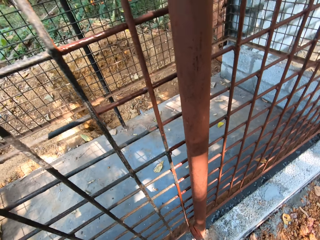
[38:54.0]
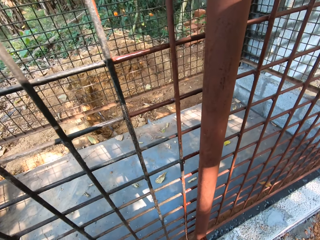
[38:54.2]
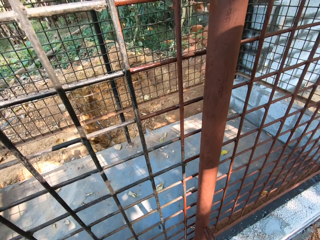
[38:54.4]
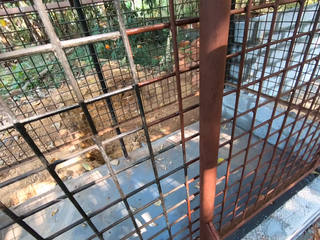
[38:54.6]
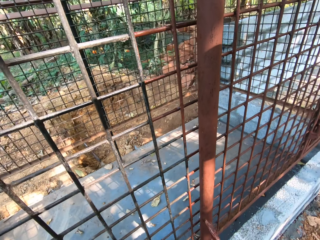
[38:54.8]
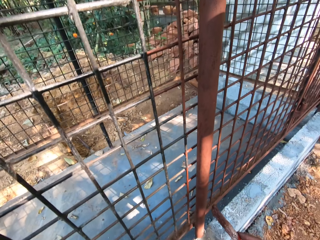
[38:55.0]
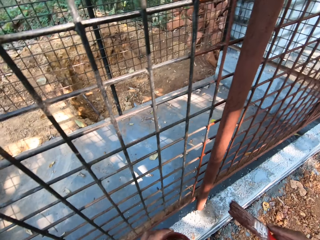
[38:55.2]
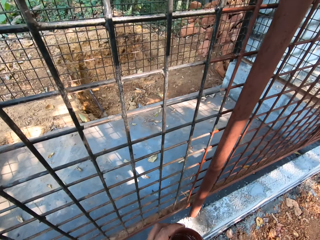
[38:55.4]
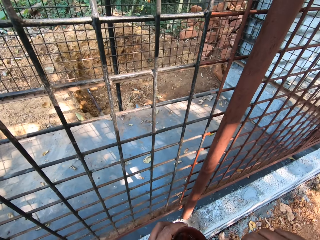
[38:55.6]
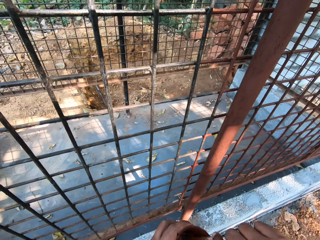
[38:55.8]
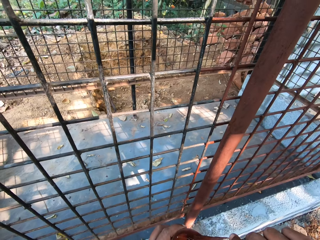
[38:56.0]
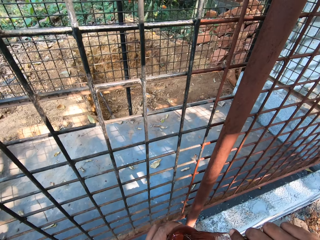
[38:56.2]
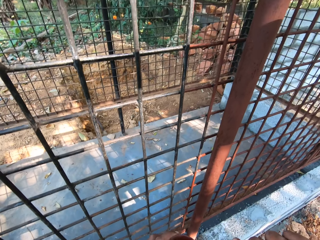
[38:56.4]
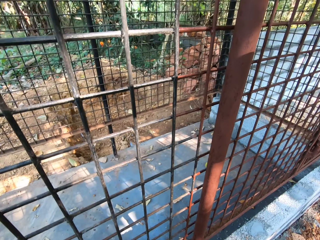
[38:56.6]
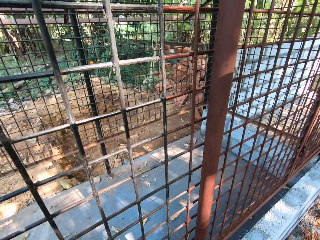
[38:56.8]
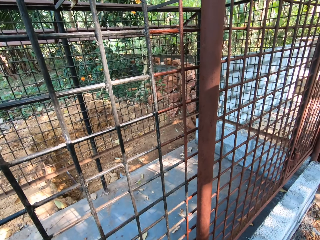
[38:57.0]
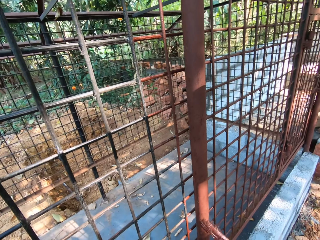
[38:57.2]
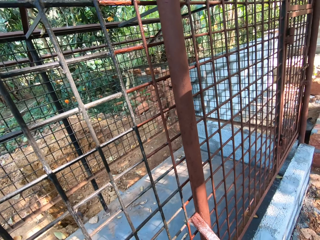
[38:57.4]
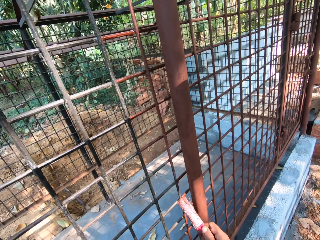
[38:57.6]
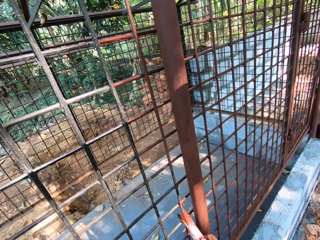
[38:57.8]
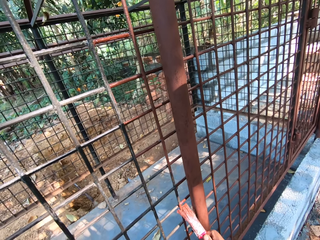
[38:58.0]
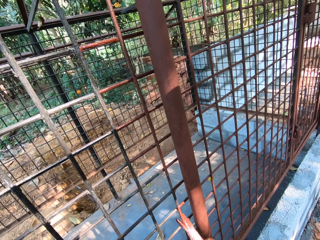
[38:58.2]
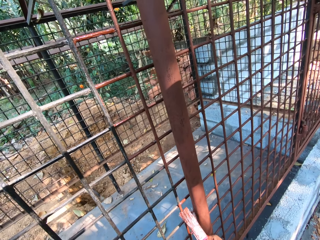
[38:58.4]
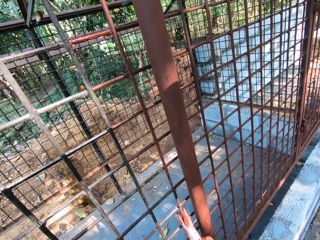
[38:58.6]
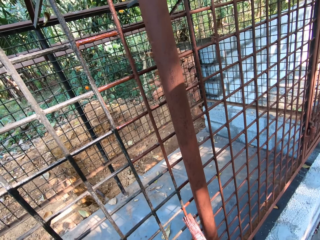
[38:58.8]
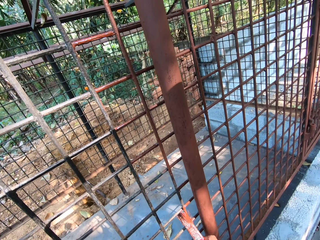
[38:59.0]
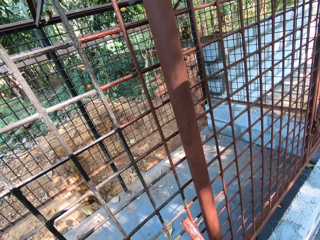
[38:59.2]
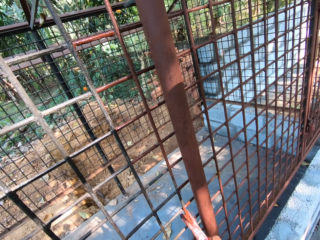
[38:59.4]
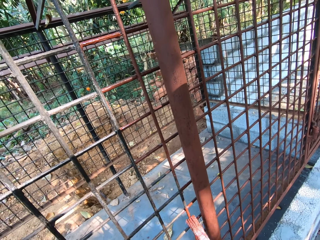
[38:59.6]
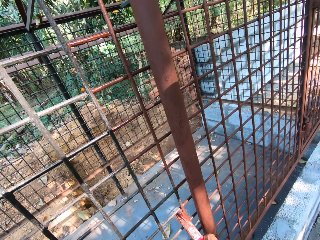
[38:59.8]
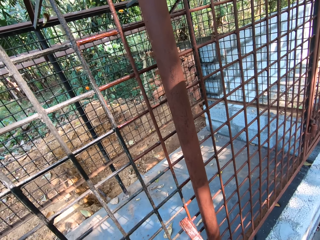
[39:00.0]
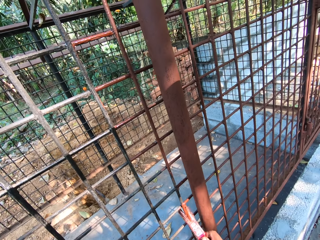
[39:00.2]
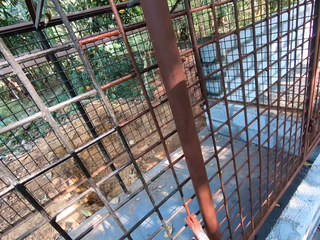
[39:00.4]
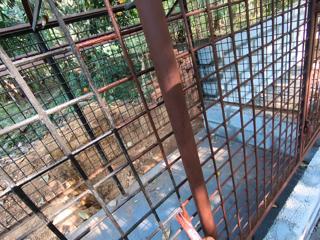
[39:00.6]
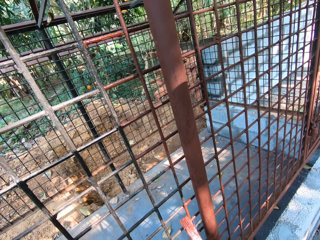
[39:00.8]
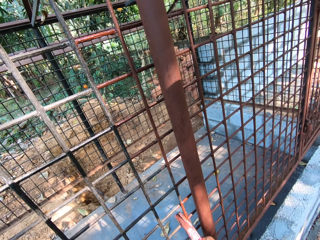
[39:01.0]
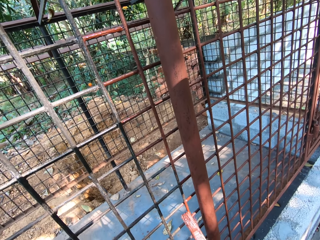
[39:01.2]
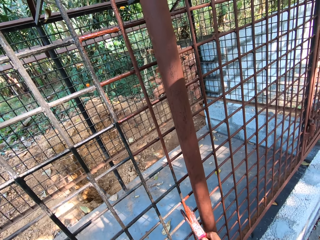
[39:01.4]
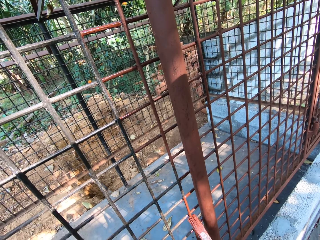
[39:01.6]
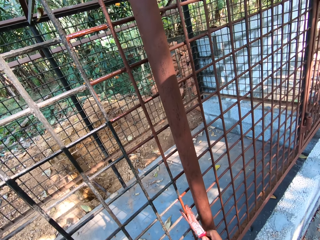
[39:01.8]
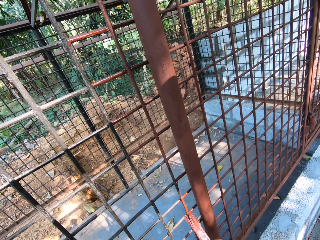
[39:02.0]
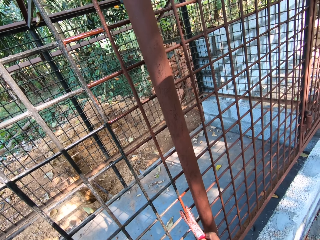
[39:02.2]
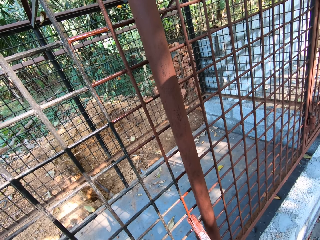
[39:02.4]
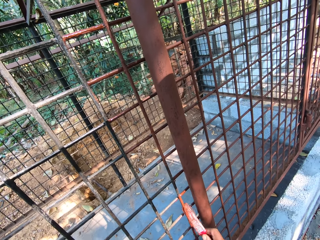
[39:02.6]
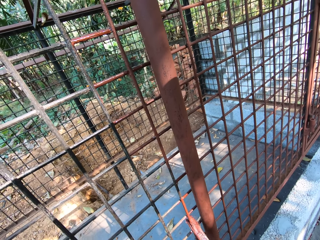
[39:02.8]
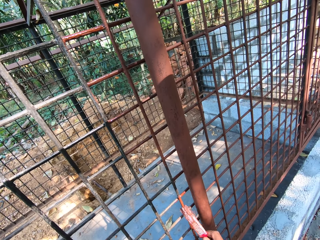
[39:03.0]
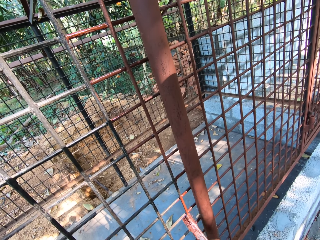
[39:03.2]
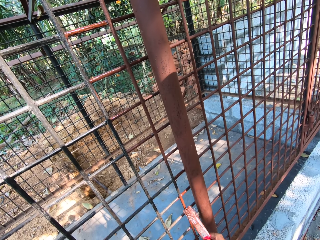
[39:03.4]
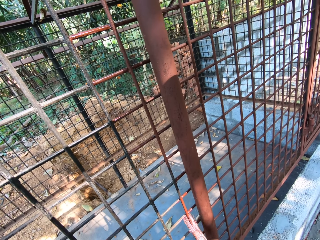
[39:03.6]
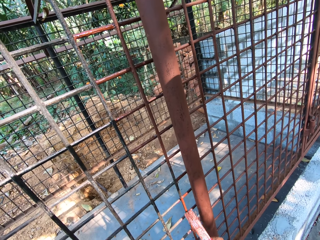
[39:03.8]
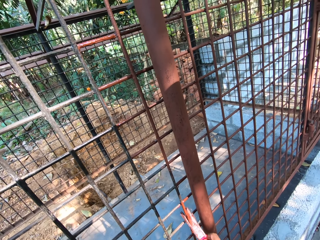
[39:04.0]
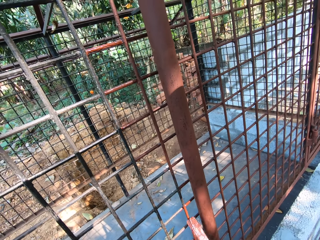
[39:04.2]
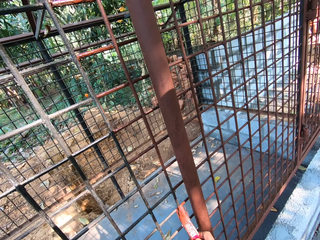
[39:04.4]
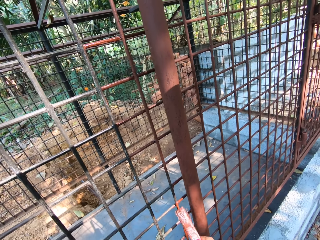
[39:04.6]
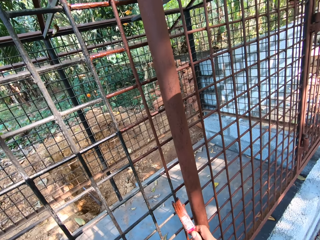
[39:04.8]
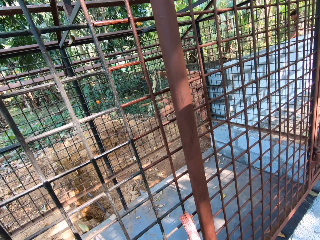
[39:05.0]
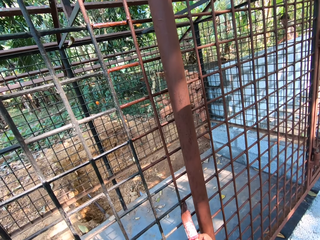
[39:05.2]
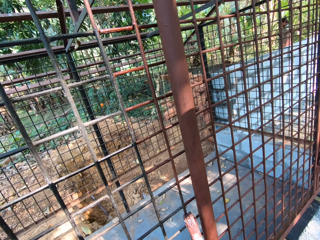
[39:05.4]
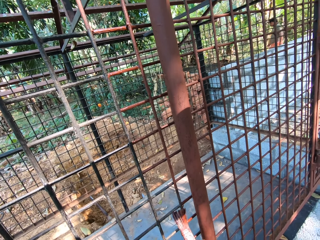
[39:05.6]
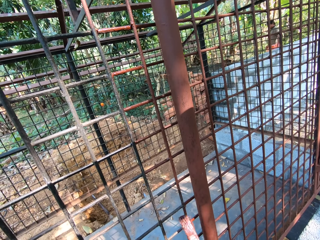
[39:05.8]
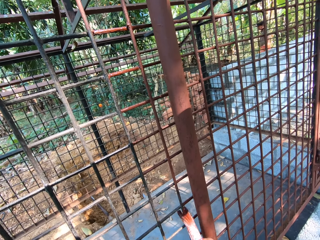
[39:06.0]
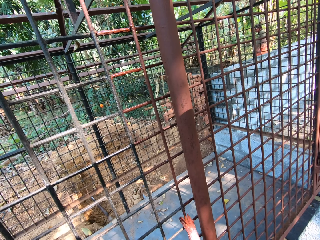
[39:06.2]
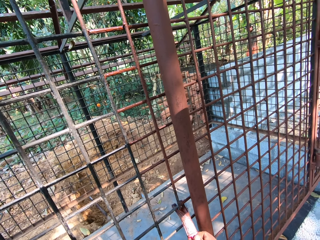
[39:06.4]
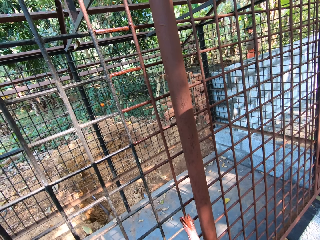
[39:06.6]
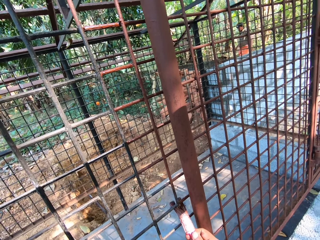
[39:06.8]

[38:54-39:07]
The camera wearer dips the paintbrush into the cup of paint with his right hand. He dabs paint on the cup of paint, from the paintbrush in his right hand. He paints the iron mesh with the paintbrush in his right hand. A man converses with the camera wearer. The camera wearer paints the metal.

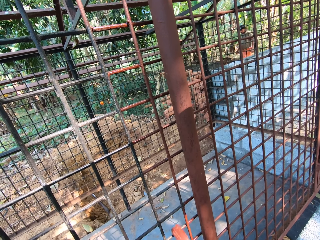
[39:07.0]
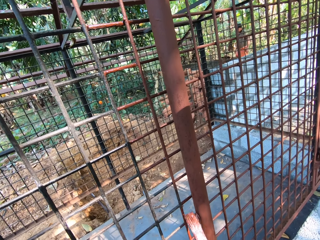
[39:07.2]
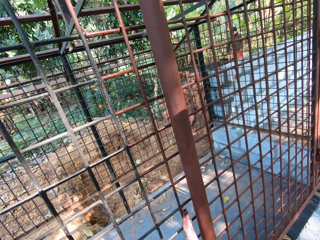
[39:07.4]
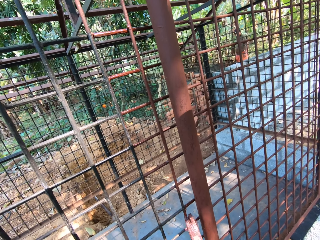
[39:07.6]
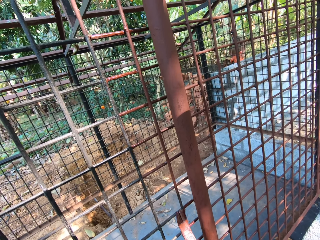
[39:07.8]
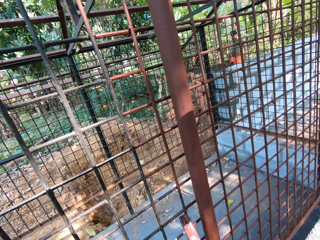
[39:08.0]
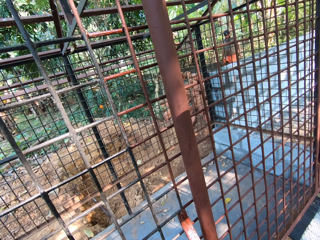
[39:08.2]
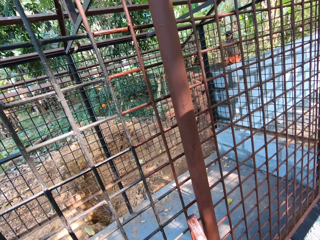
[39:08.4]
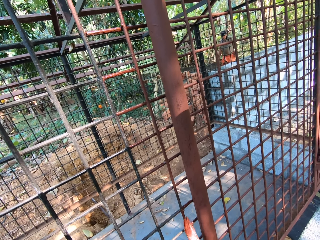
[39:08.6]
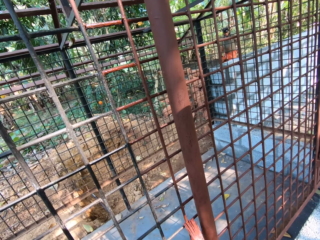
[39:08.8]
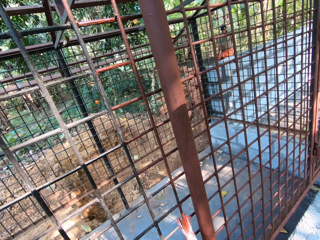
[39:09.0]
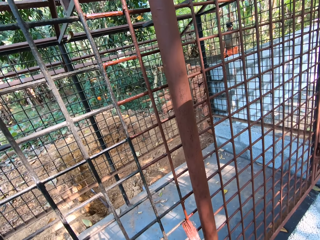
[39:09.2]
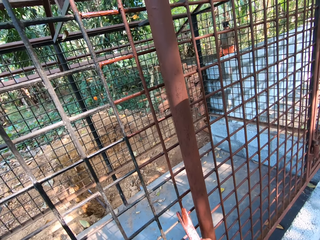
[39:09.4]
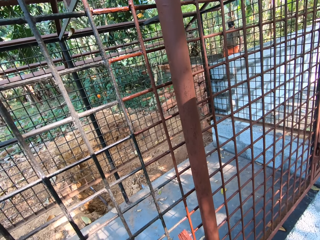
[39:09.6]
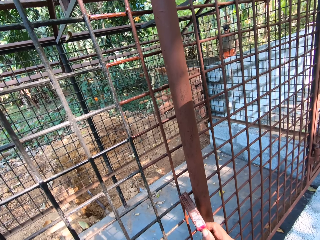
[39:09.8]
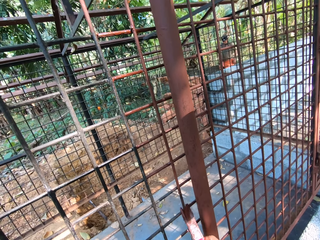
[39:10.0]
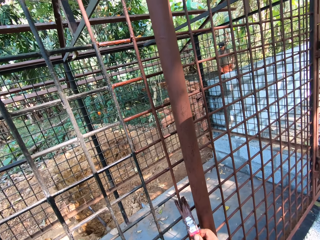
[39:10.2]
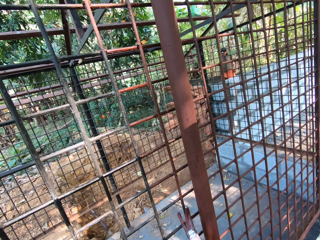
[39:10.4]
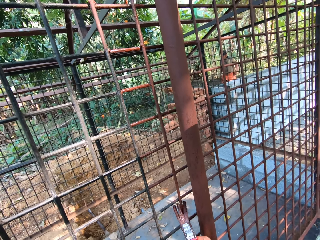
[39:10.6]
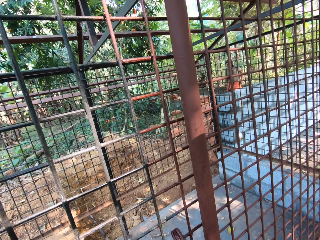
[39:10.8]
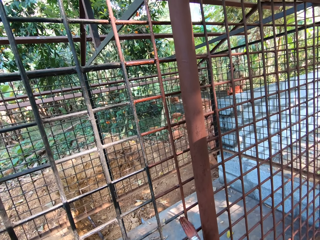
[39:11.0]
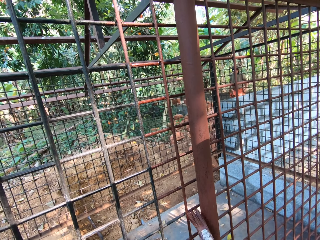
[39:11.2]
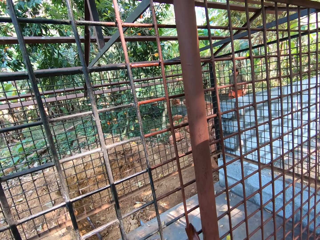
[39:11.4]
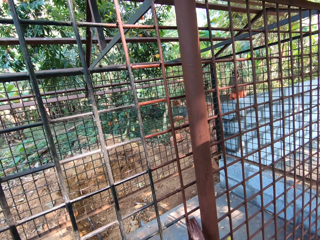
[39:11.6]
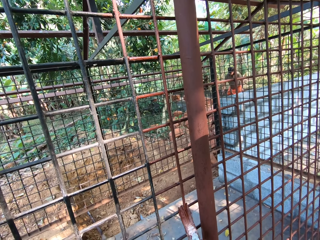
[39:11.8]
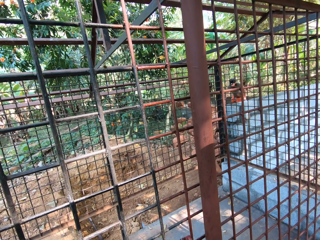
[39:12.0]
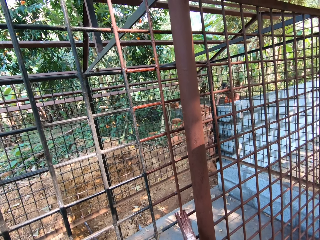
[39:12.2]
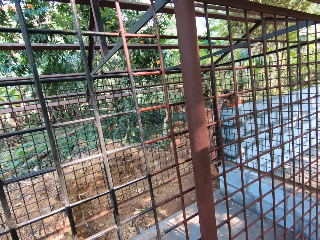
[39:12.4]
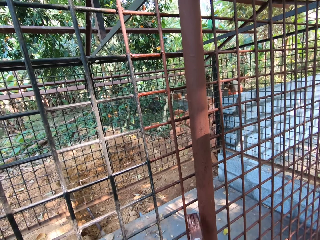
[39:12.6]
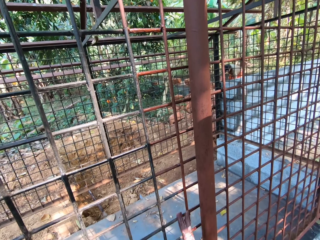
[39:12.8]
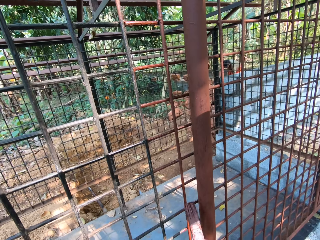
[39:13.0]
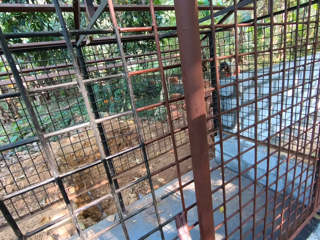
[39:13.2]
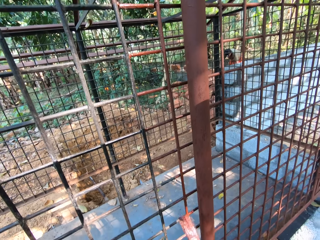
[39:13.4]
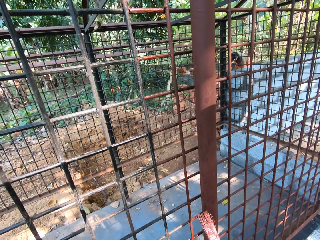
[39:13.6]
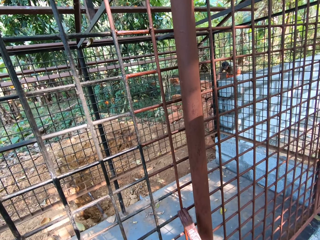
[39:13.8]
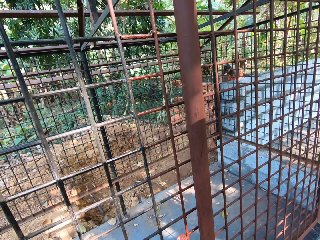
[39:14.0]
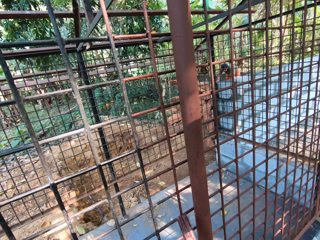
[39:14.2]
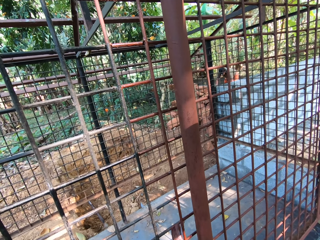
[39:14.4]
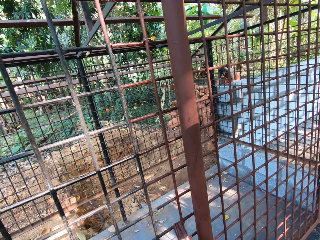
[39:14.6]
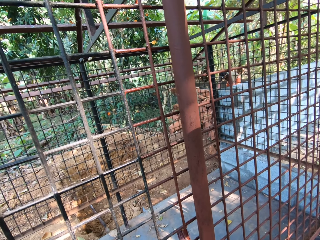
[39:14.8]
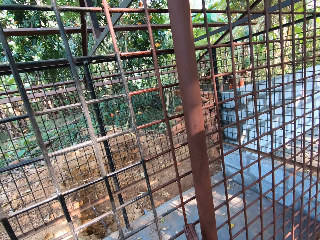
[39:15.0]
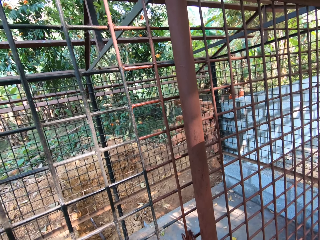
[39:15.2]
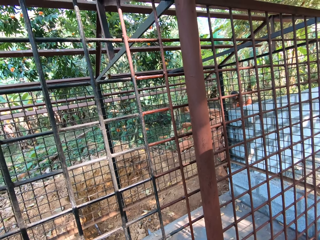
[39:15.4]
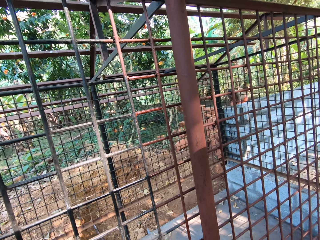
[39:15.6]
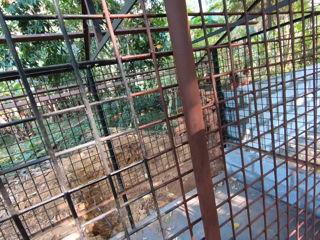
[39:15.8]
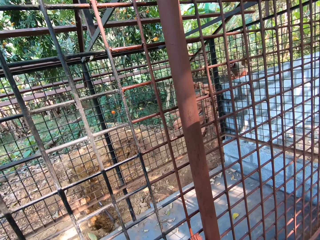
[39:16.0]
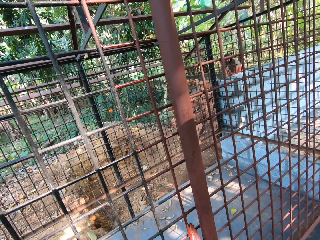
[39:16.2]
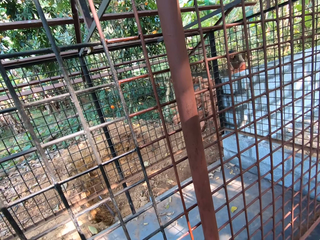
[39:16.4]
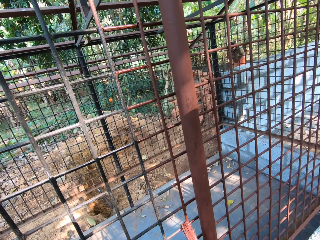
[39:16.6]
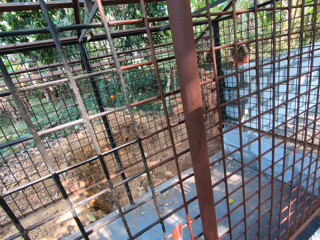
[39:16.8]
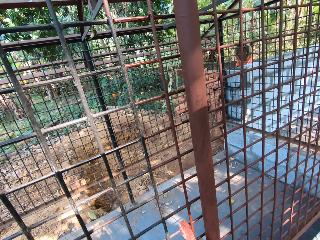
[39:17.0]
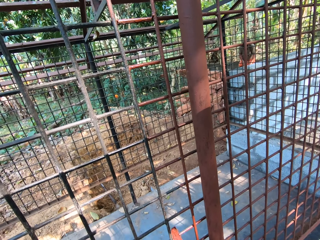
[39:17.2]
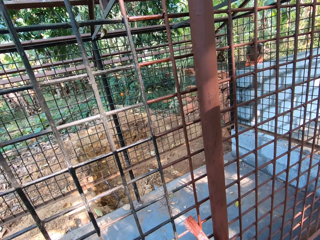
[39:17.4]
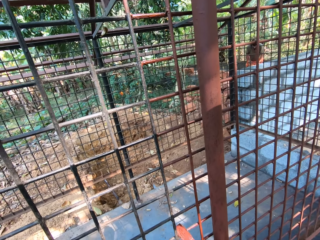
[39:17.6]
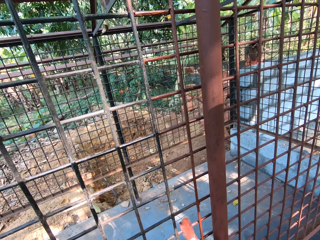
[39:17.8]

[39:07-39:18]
A man walks opposite the cage. The camera wearer paints the iron mesh with the paintbrush in his right hand. He paints it again. He converses with the man. He paints the iron mesh with the paintbrush in his right hand. He converses with the man. He paints the iron mesh with the paintbrush in his right hand.
